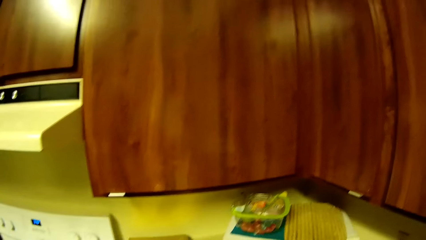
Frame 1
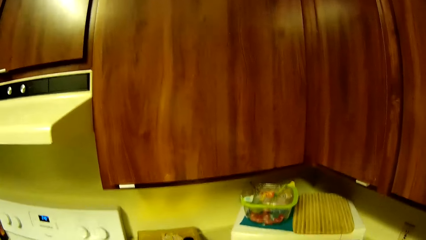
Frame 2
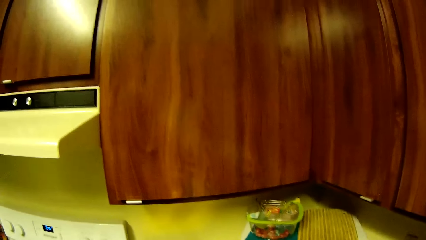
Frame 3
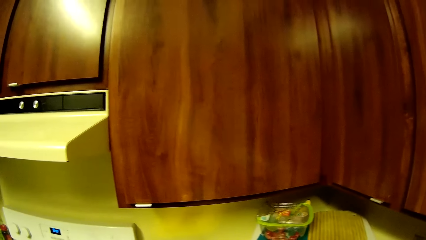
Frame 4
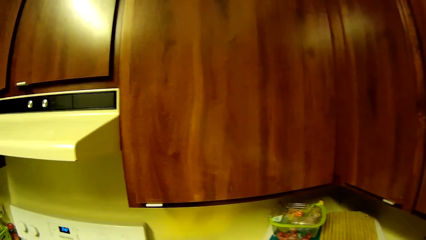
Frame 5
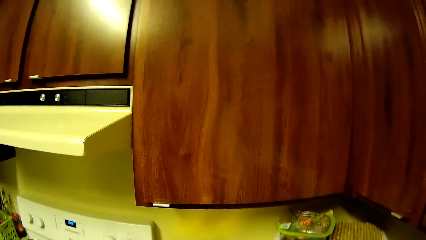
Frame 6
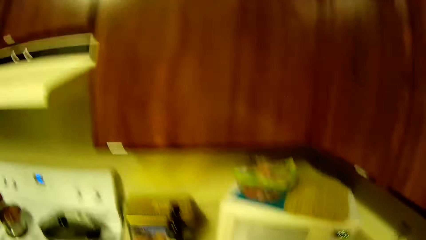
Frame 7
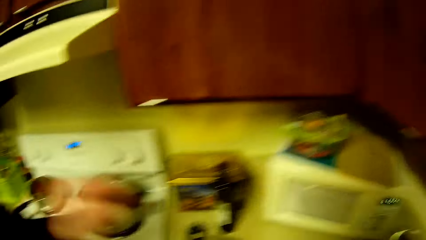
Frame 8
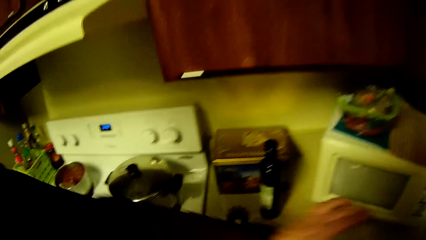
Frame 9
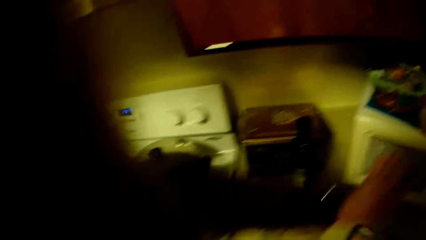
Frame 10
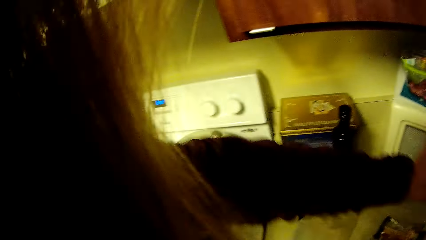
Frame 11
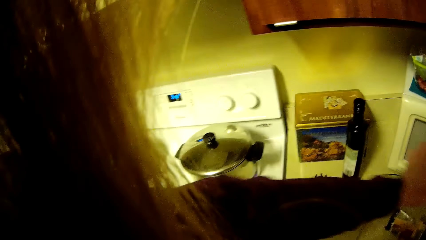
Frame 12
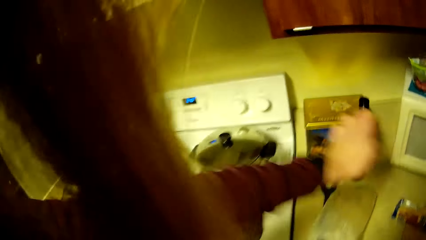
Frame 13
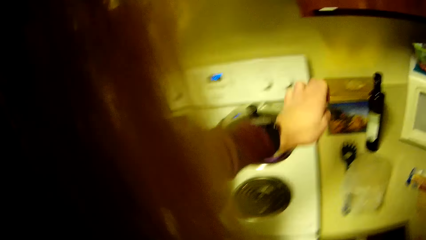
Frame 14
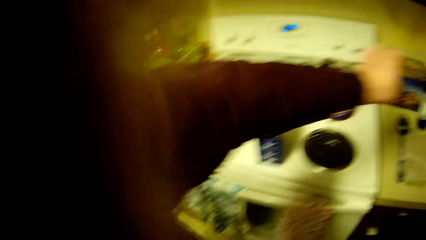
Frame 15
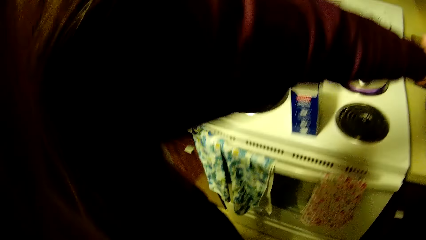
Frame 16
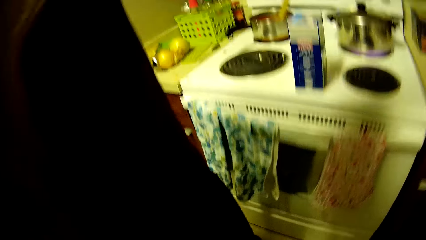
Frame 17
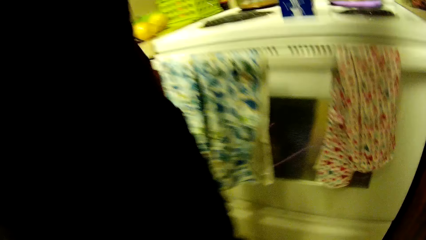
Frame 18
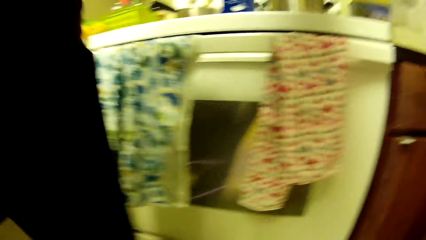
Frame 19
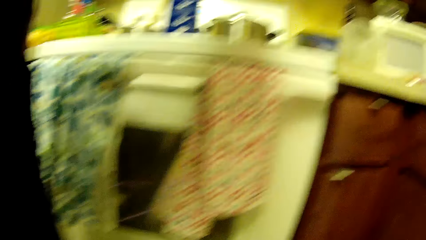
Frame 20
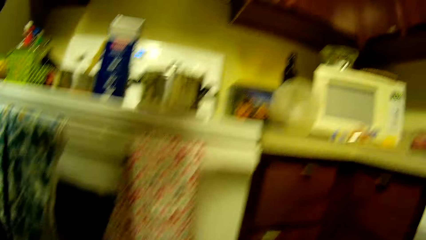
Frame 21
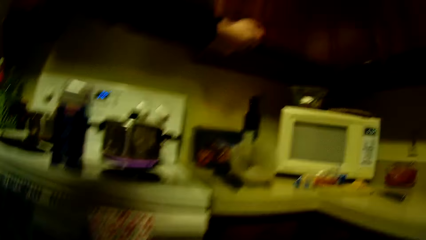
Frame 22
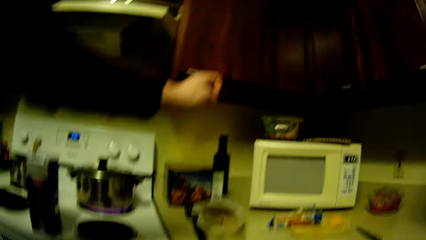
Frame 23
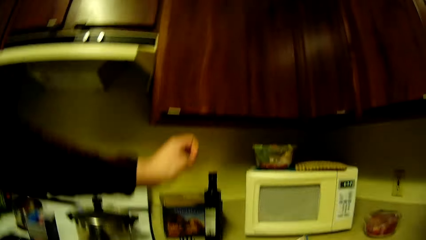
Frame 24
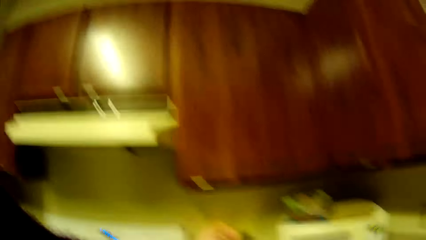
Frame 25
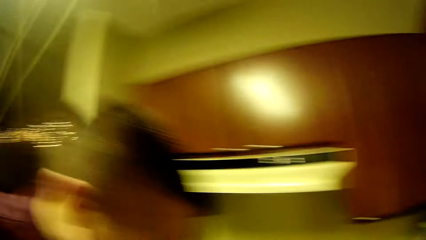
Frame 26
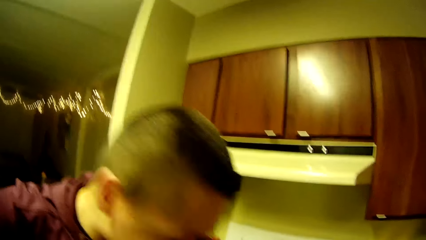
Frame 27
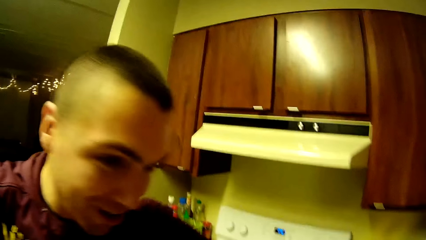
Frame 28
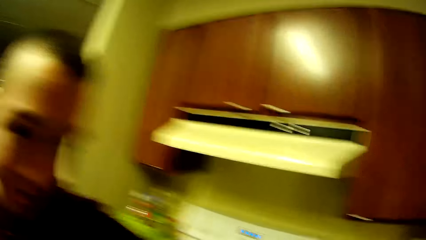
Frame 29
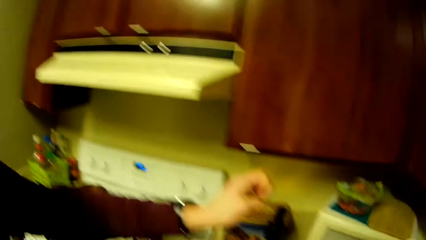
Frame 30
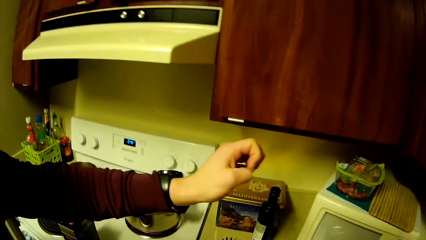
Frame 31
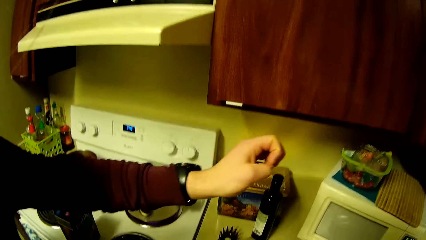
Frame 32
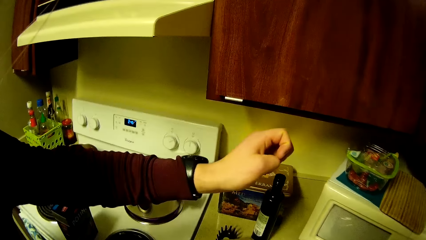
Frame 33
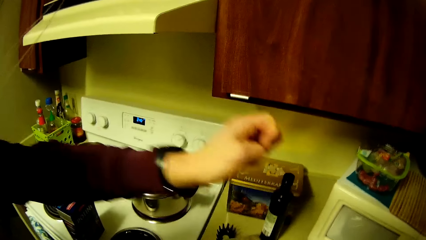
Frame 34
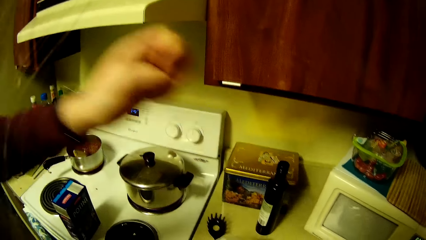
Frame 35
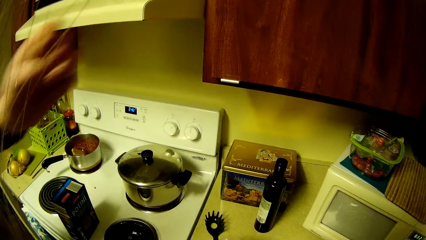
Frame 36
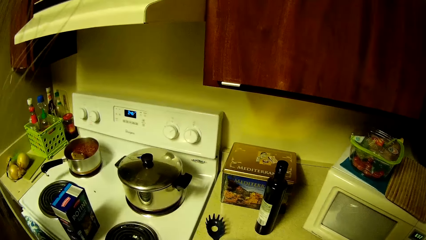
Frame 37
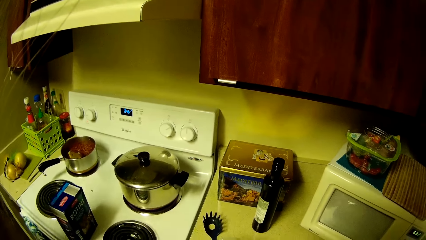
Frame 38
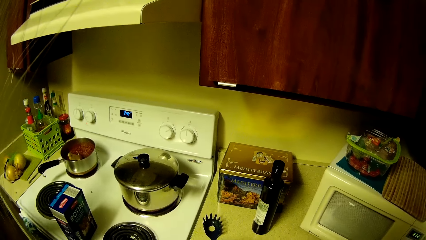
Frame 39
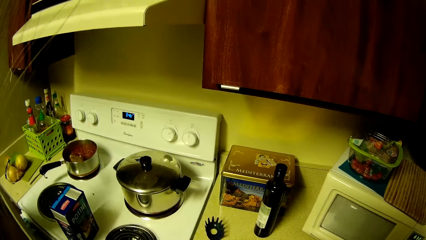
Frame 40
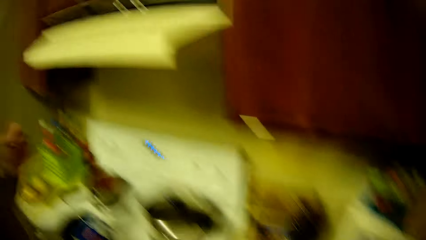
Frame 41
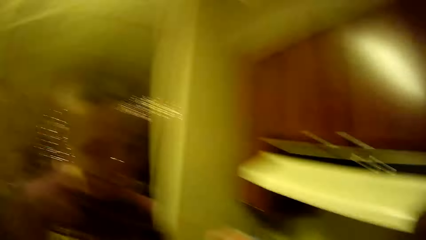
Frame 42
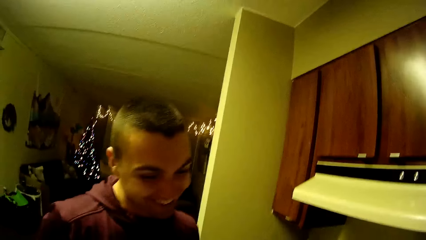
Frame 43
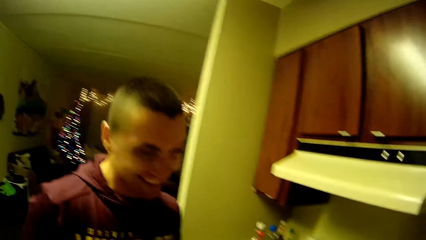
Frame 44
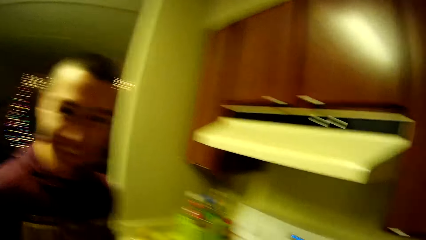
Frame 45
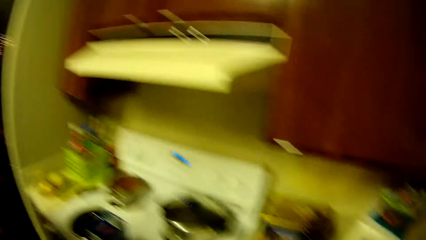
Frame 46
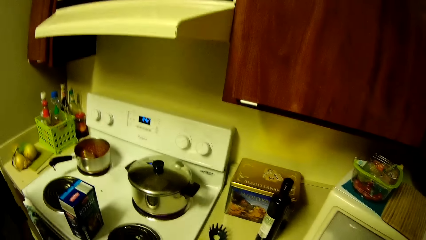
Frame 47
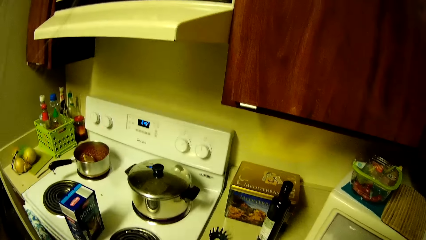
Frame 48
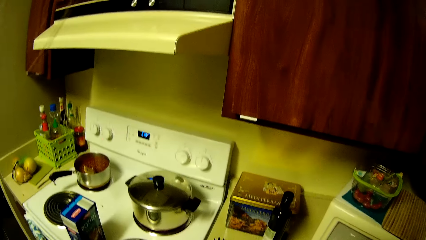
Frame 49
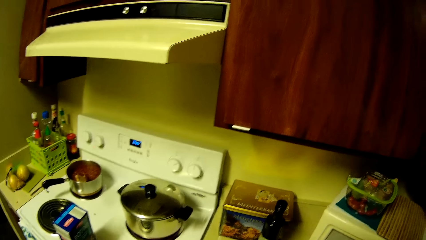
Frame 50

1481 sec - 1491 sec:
A man stretches out his hand. The man touches the microwave with his left hand. The camera wearer looks around the kitchen. The man moves his hand away. The camera wearer turns around.

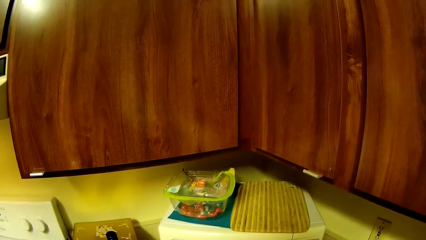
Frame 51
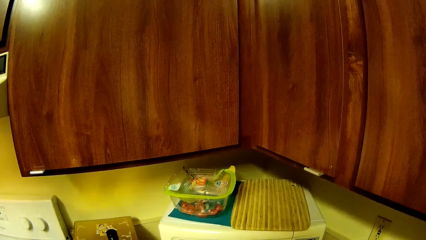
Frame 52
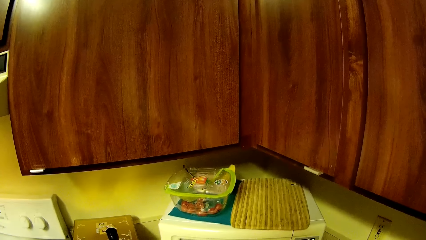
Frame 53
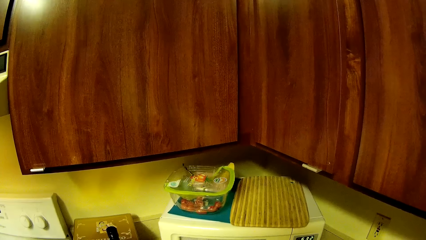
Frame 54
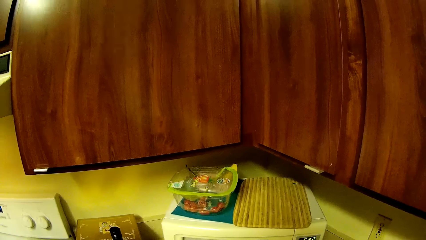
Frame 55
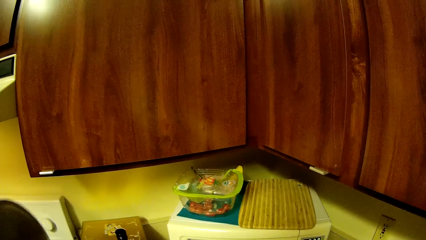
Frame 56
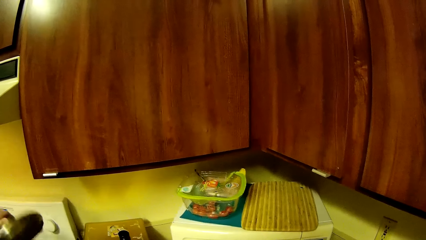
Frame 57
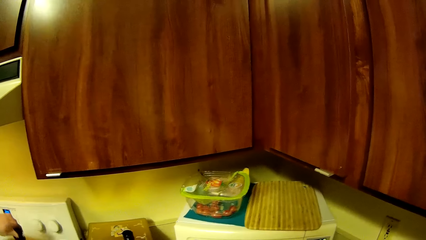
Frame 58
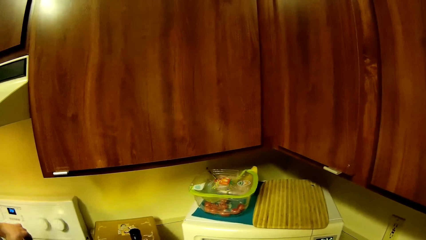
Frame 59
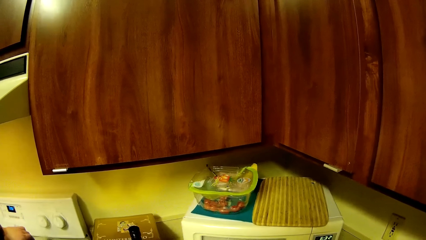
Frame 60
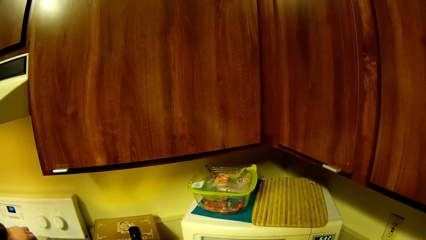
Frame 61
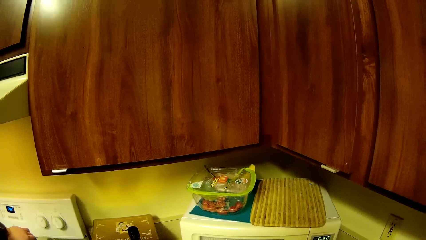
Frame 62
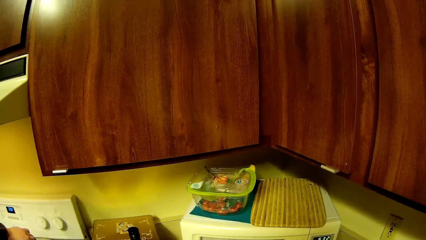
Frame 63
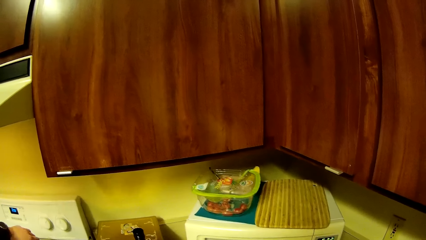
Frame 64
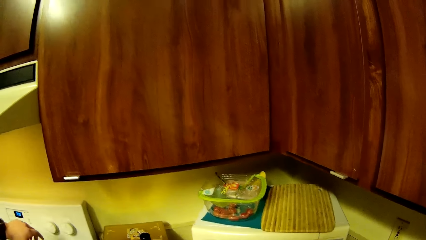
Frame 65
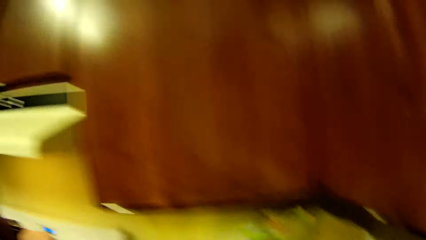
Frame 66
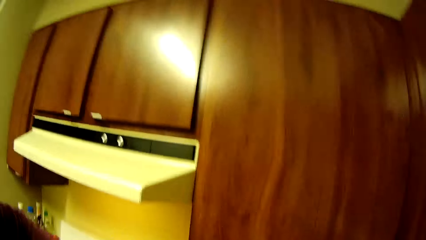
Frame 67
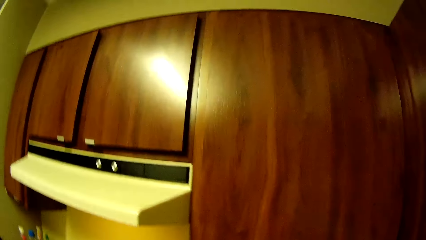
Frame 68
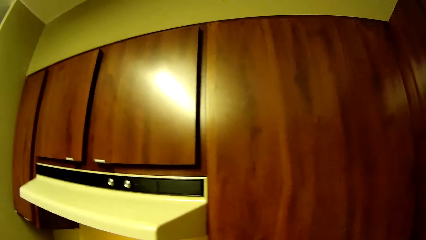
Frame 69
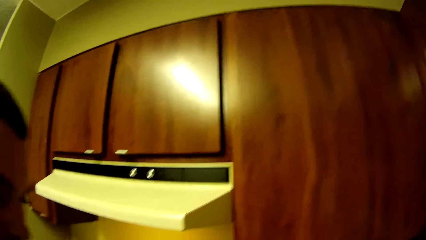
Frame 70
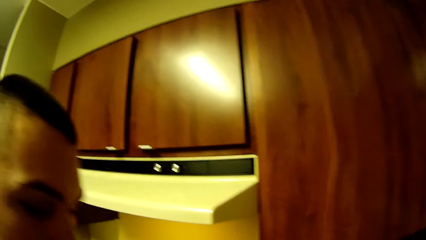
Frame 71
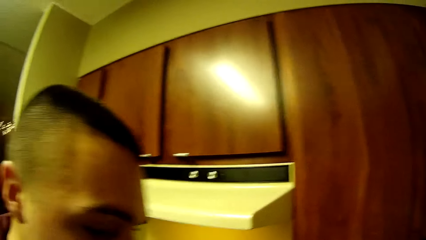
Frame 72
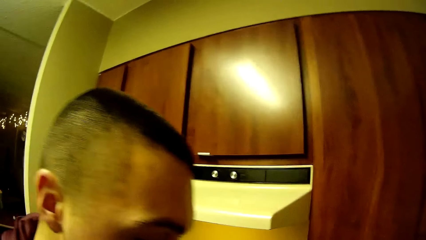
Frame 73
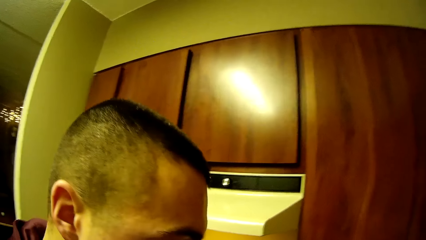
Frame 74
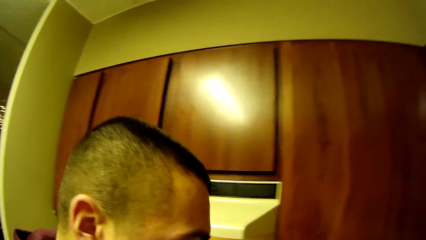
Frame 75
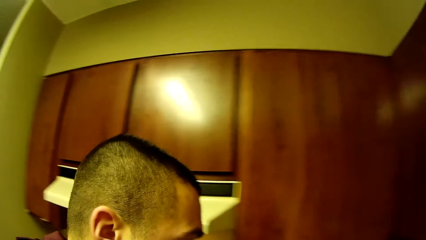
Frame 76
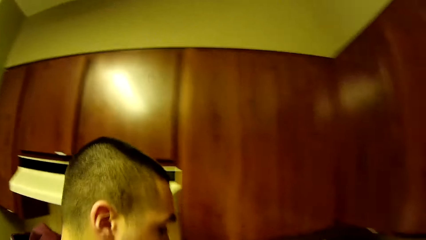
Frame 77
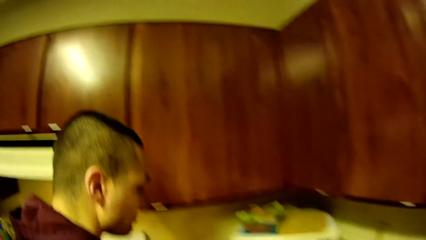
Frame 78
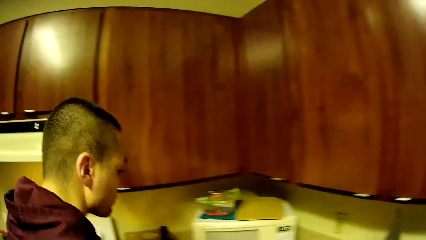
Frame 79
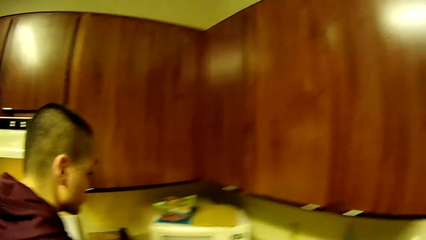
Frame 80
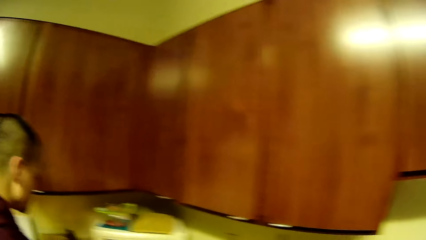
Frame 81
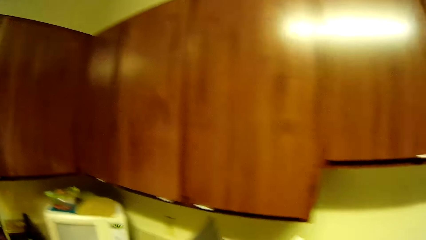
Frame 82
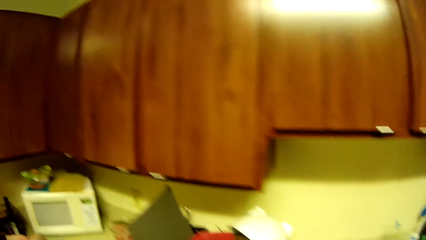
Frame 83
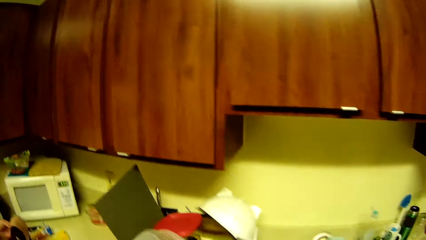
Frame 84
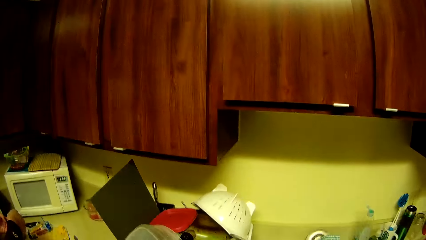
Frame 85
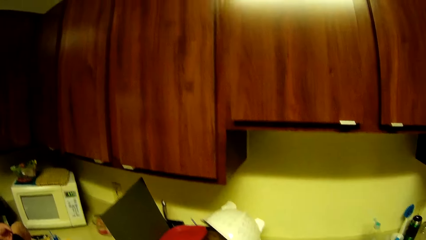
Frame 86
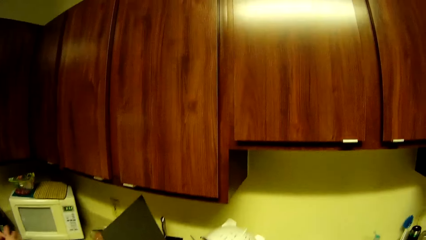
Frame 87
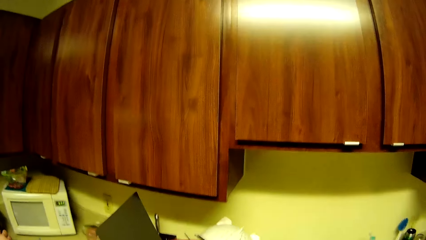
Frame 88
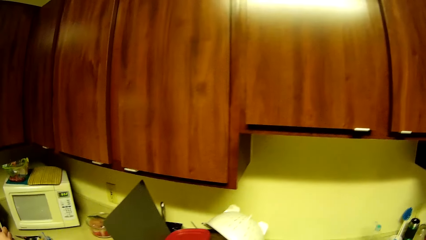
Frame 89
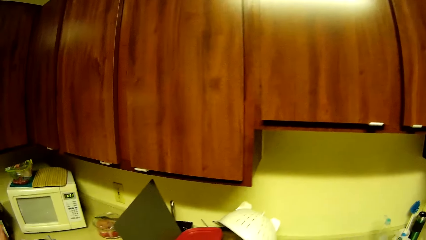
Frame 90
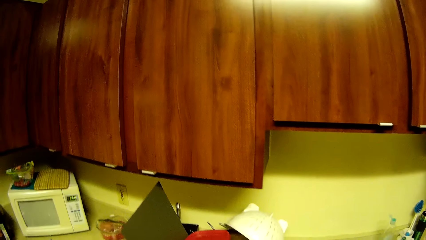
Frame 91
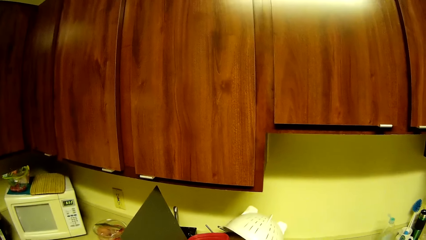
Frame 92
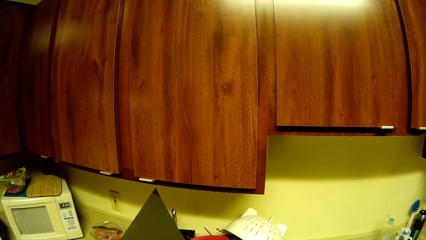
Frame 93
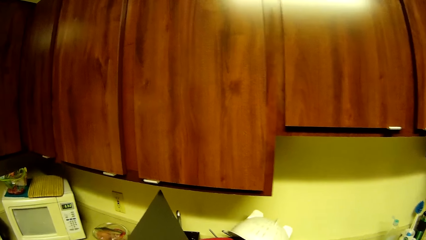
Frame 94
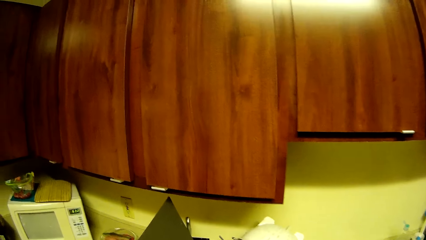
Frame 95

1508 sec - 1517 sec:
The man closes the pot with the pot cover. The camera wearer looks around the kitchen. The man moves towards the microwave. The man holds something. The camera wearer moves around.
